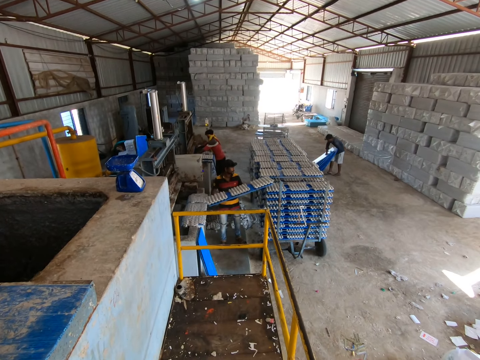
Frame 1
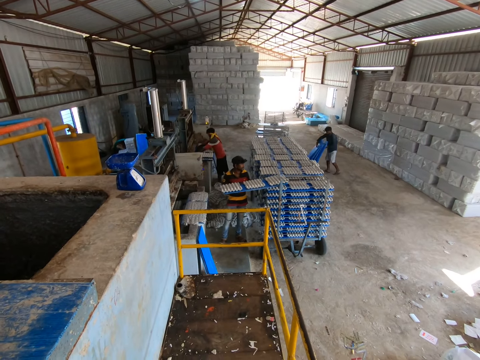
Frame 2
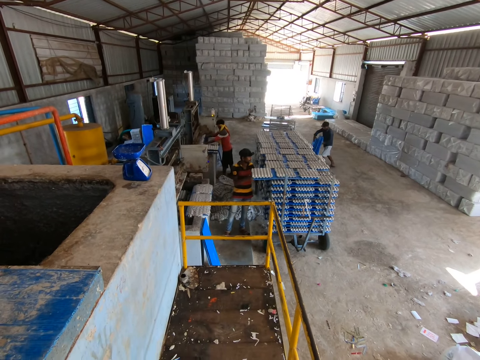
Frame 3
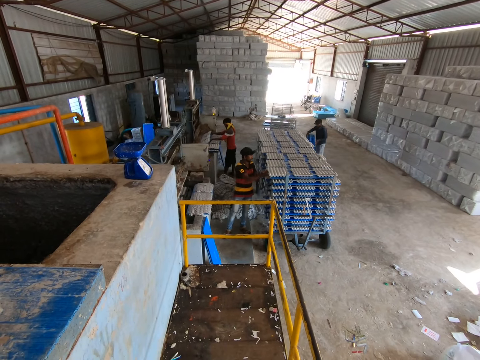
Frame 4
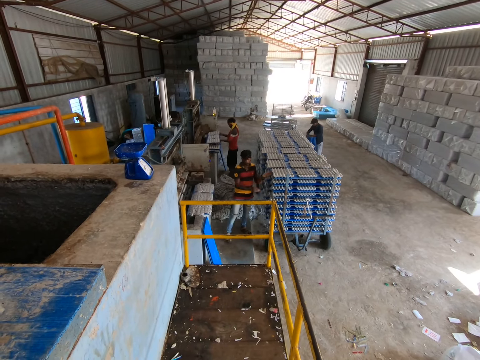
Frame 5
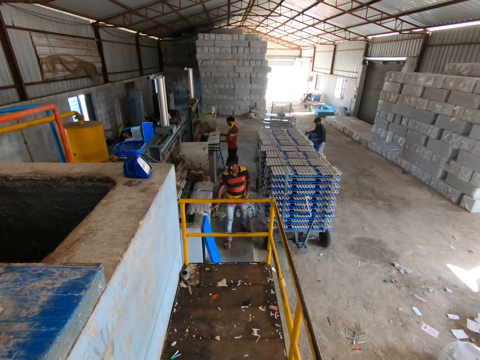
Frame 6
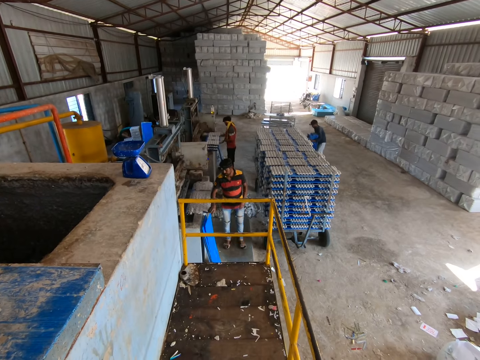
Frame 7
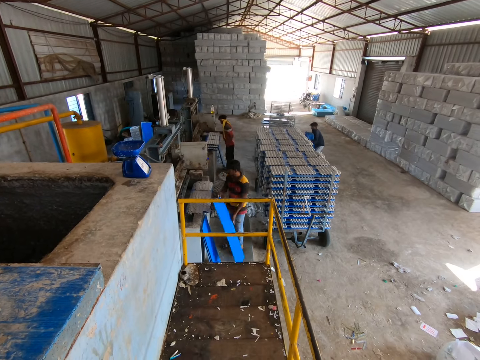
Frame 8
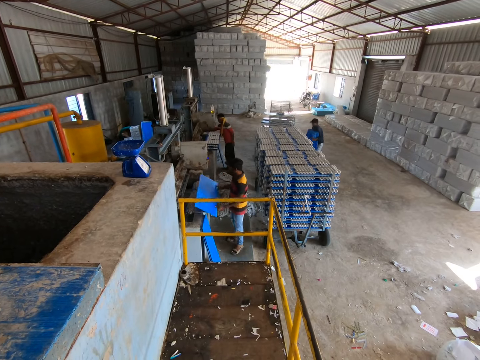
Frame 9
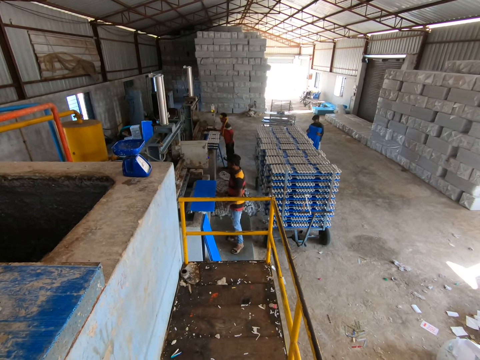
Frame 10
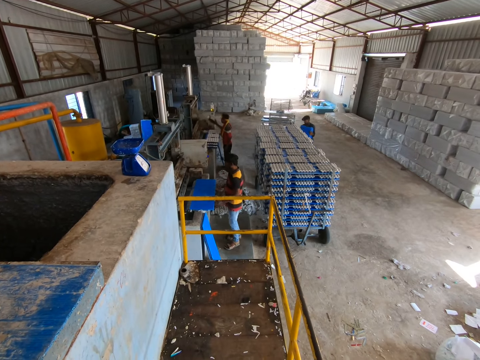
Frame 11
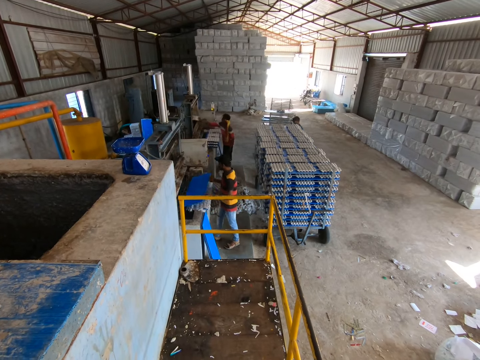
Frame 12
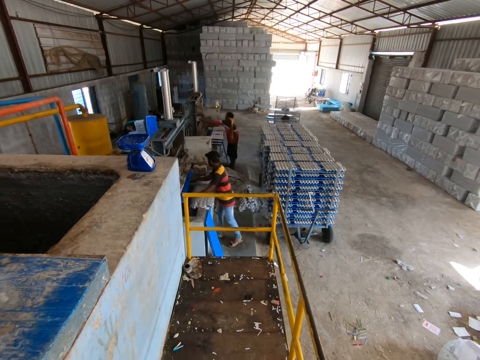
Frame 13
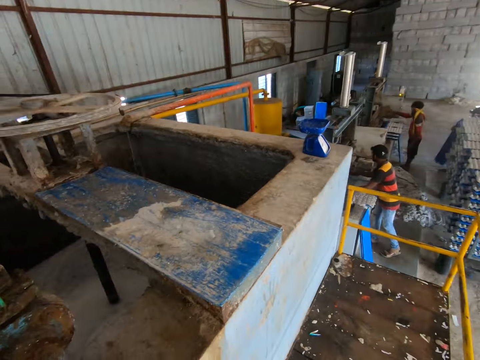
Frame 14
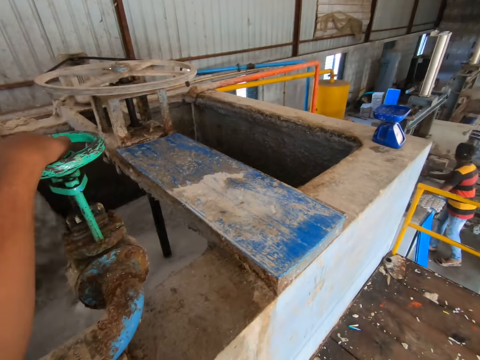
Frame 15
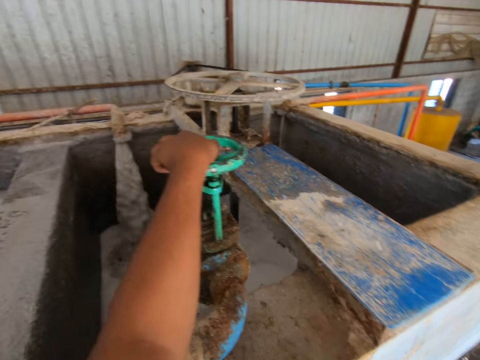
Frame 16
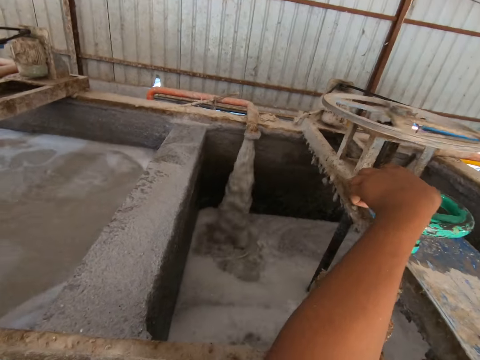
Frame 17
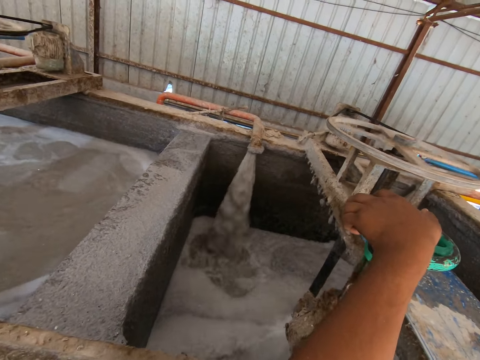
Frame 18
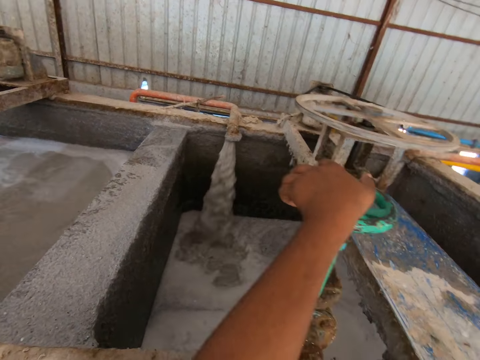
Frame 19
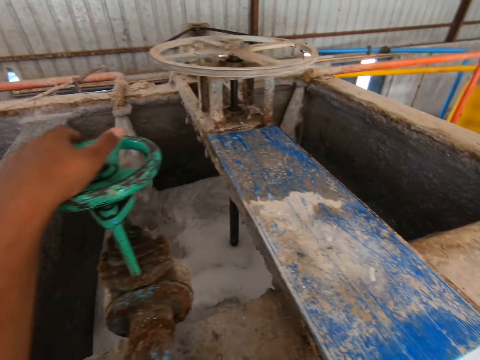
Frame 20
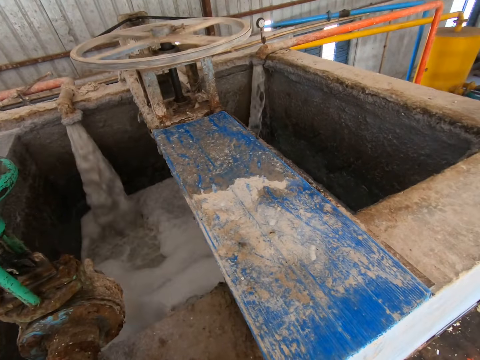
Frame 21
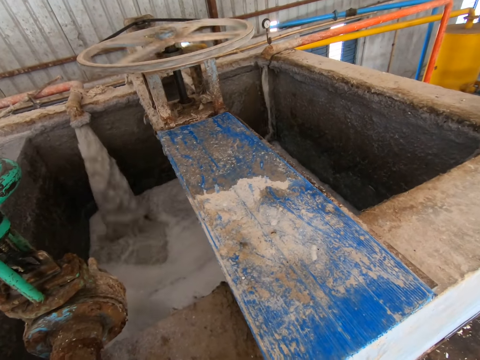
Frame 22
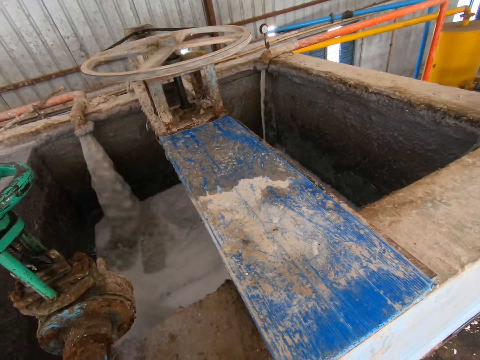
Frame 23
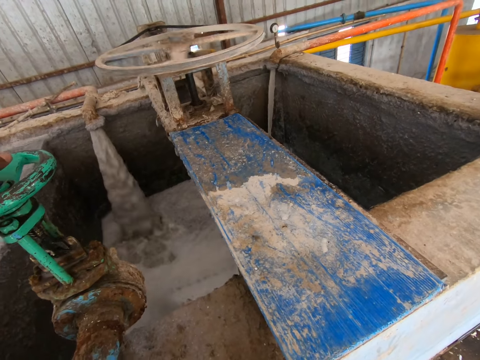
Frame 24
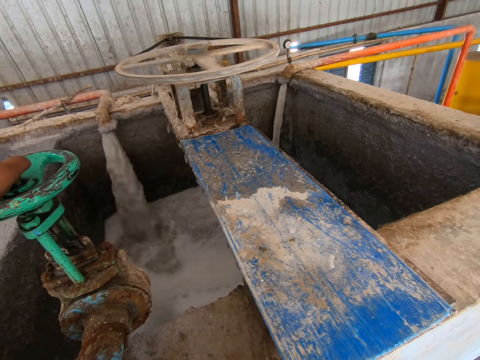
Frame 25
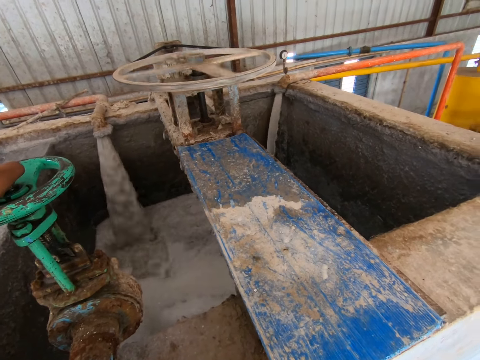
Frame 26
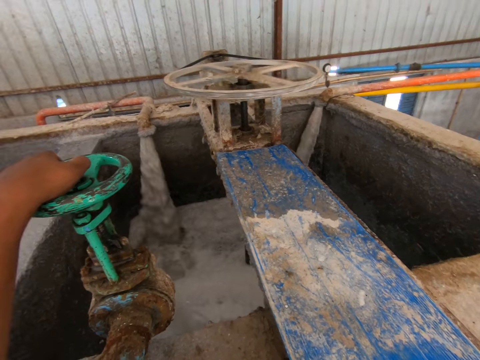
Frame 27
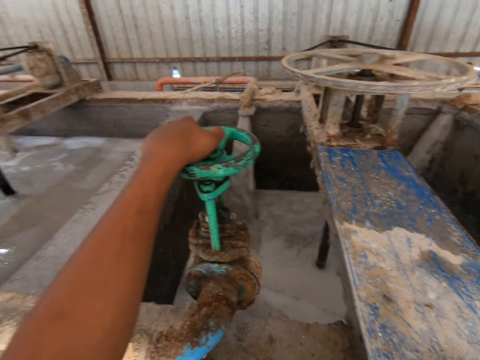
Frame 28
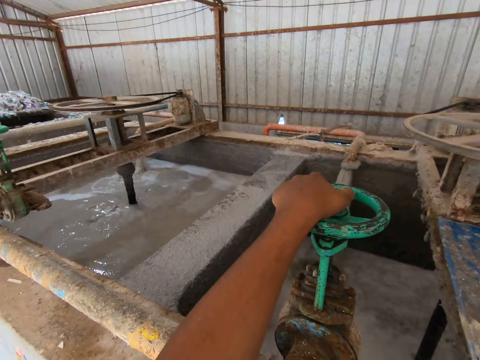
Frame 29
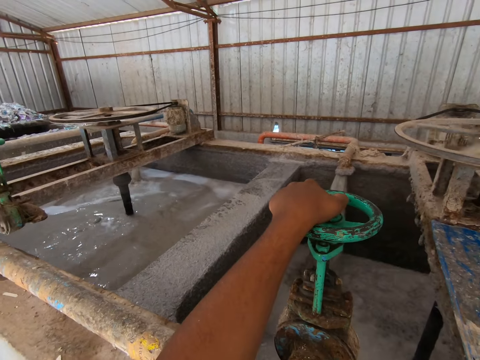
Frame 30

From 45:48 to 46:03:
A man slides the polypropylene plastic with egg trays into the drying rack with both hands. Another man places the polypropylene plastic with egg trays on the stack of polypropylene plastics with both hands. The first man picks up a polypropylene plastic from the floor with his right hand. The second man picks up a wooden box from the side of the egg tray making machine with his right hand. A third man lifts the polypropylene plastics from the floor with both hands. The first man places the polypropylene plastic on the short wall with both hands. The first man picks up the polypropylene plastic from the short wall with both hands. The second man places the wooden box in the egg tray making machine with his right hand. The first man slots the polypropylene plastic into the egg tray making machine with both hands.

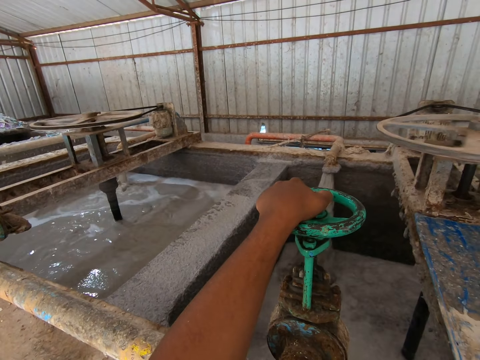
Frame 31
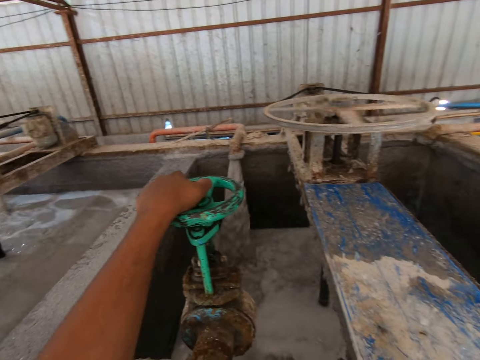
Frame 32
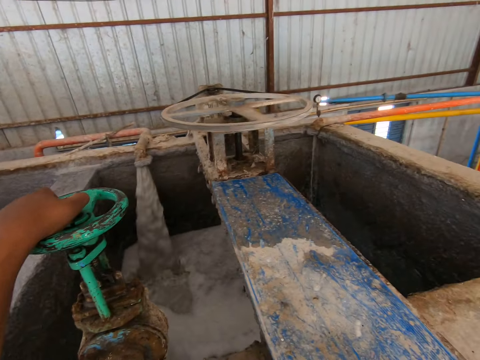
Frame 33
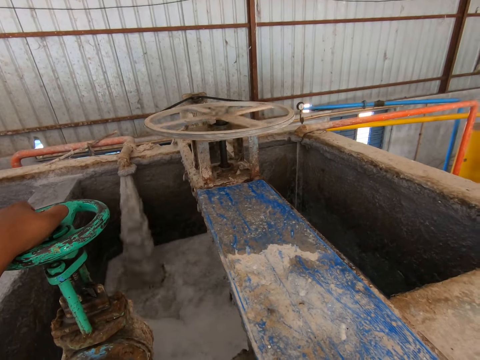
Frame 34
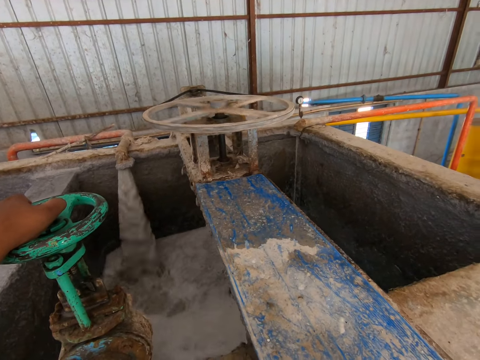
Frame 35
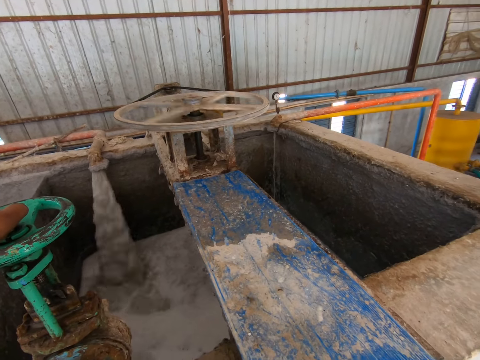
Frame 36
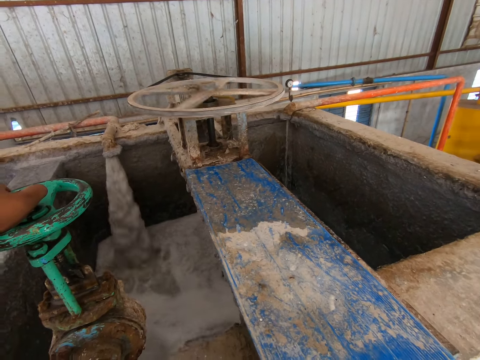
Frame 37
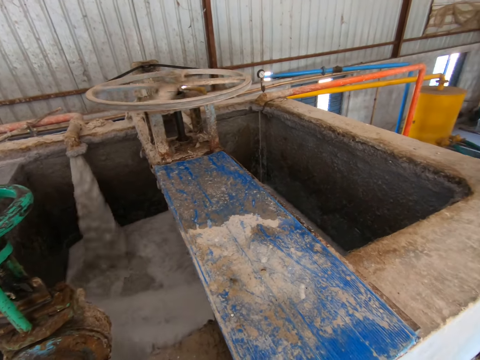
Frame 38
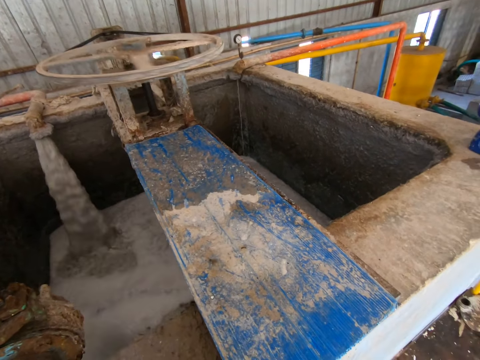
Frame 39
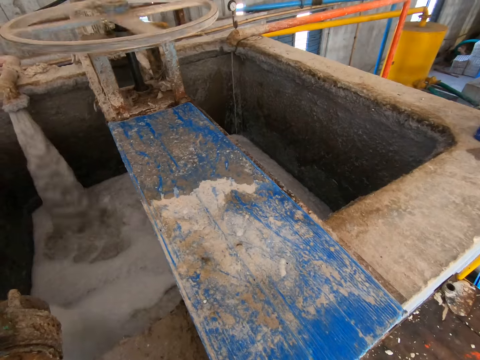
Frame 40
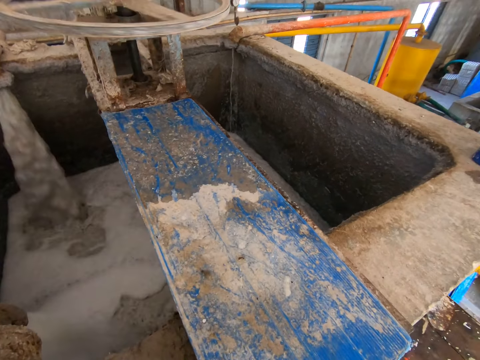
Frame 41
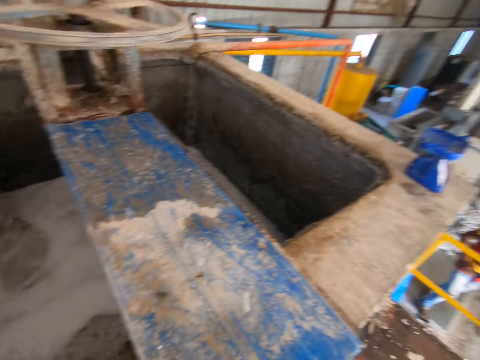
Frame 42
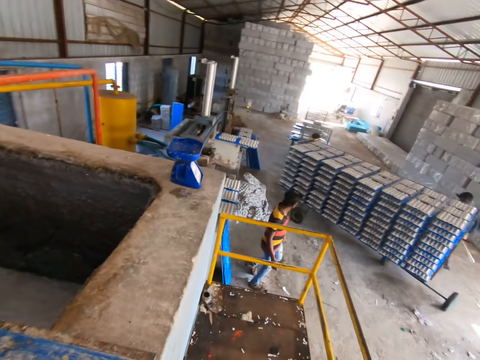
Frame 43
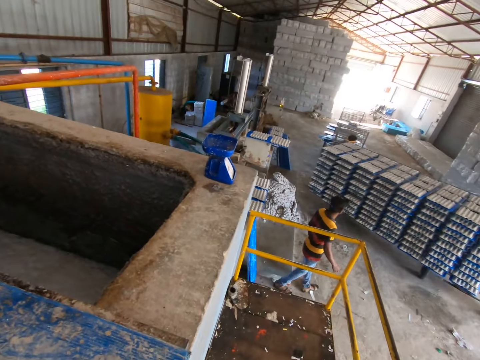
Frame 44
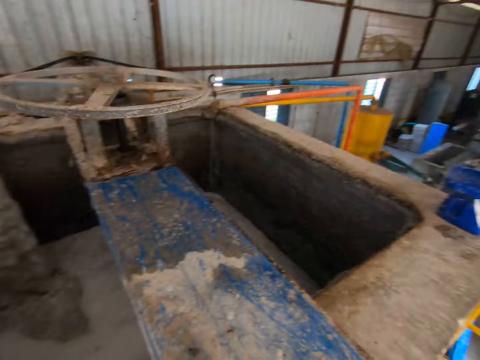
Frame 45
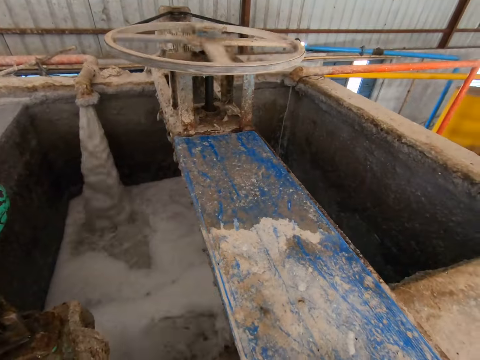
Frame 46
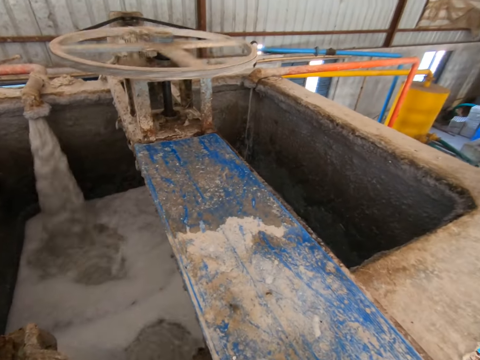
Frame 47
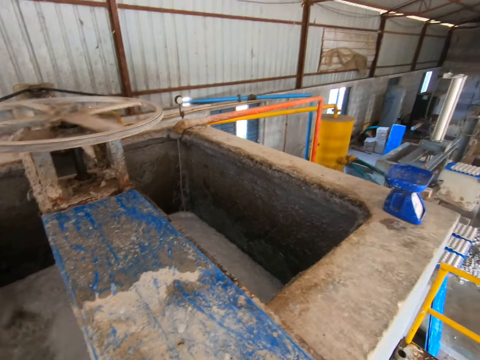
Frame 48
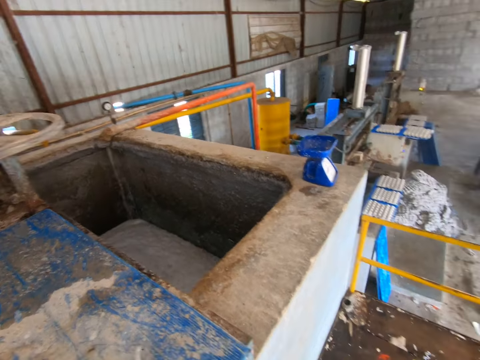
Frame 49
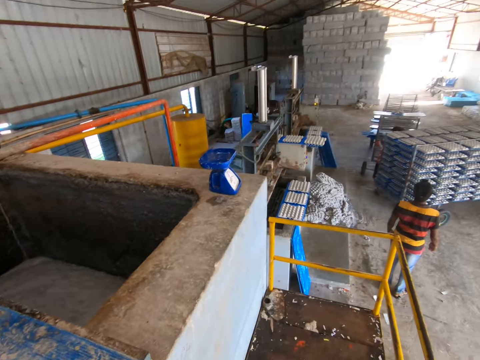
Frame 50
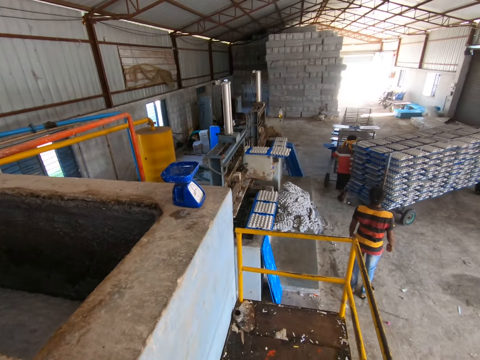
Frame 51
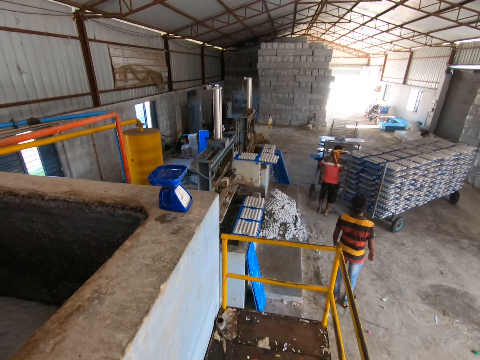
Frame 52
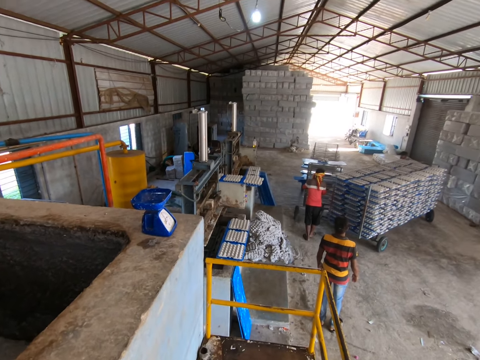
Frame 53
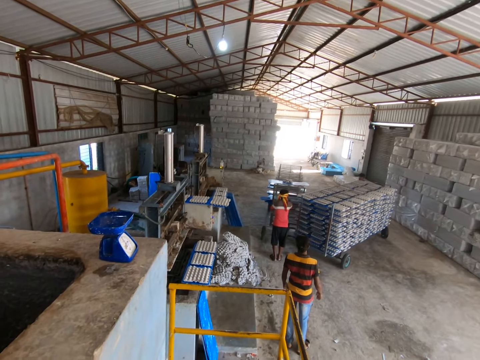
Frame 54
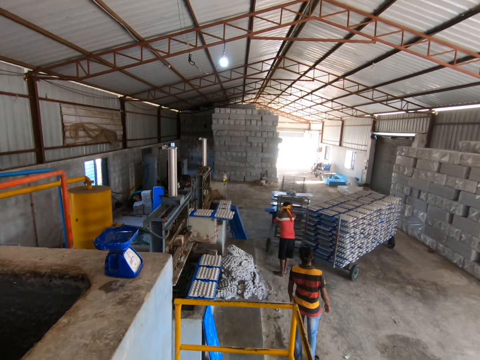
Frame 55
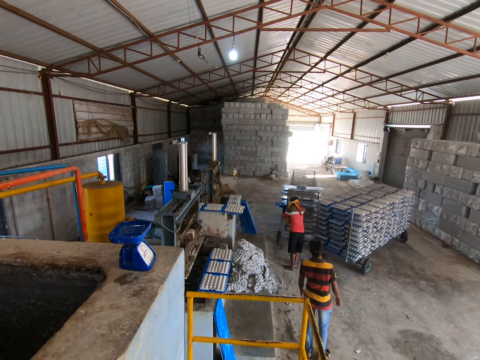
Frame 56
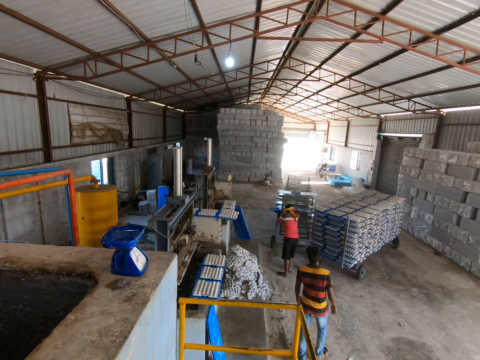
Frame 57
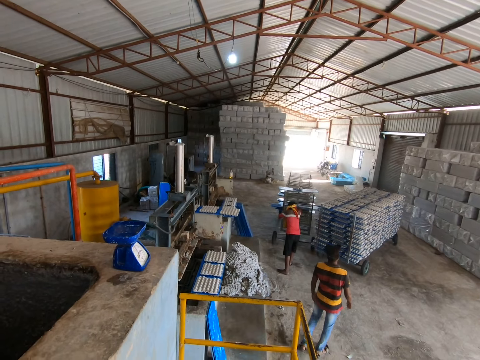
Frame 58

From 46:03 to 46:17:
A man moves the drying rack with both hands. The camera wearer interacts with the man.
